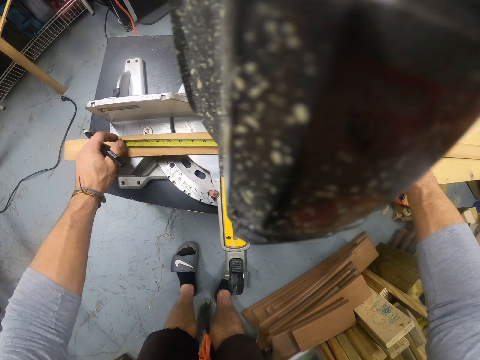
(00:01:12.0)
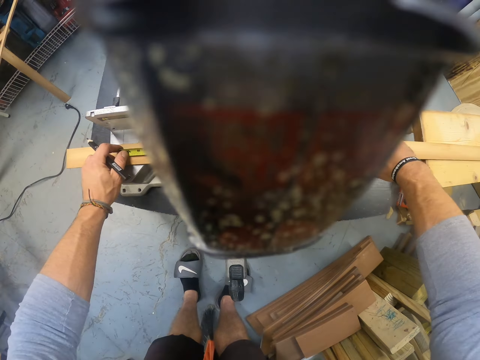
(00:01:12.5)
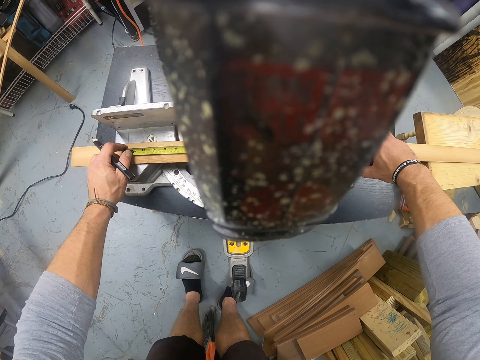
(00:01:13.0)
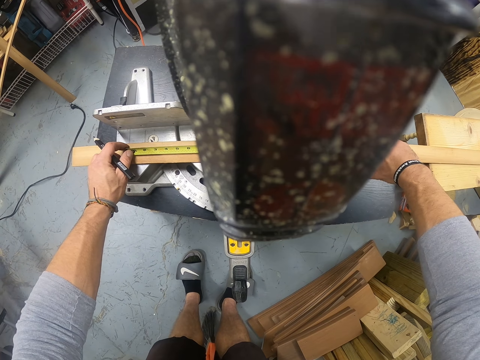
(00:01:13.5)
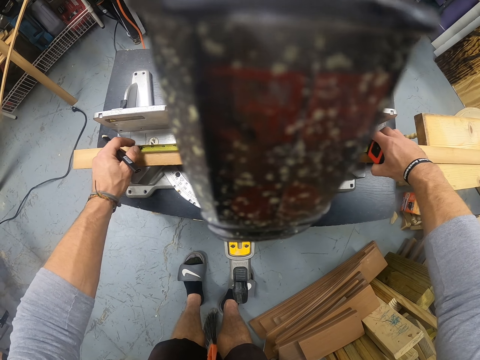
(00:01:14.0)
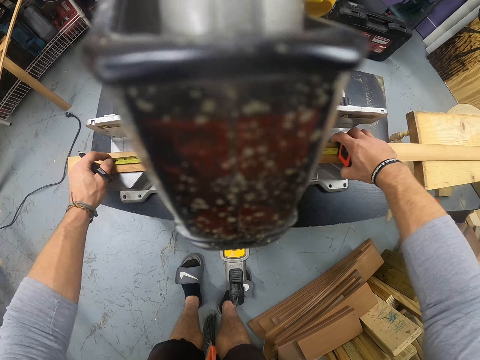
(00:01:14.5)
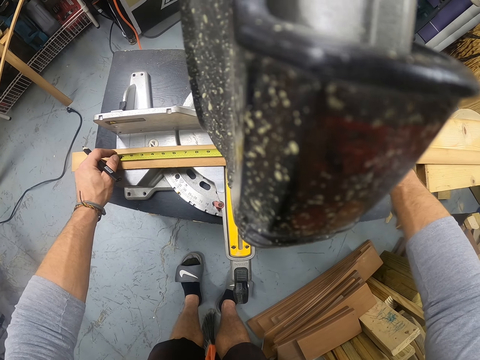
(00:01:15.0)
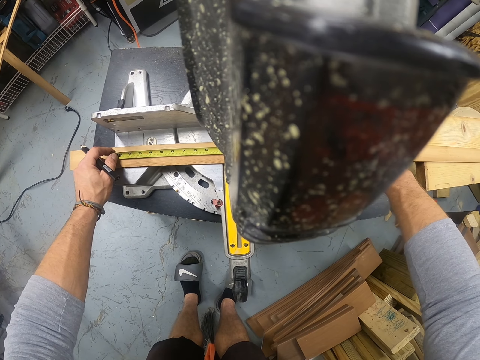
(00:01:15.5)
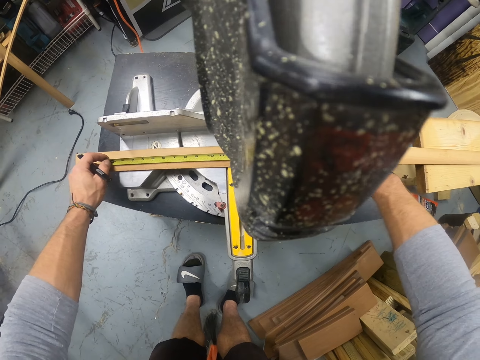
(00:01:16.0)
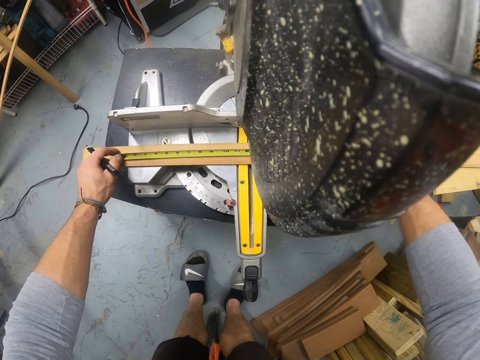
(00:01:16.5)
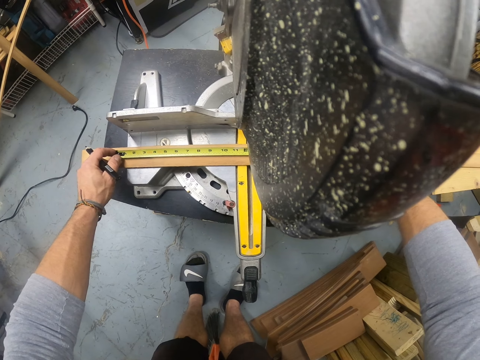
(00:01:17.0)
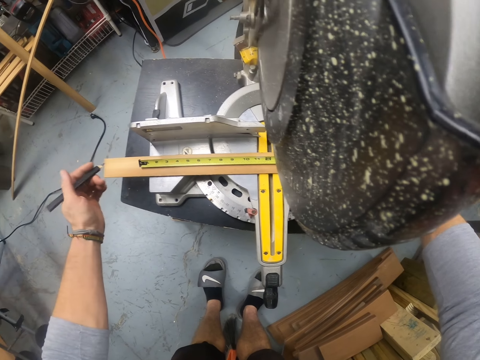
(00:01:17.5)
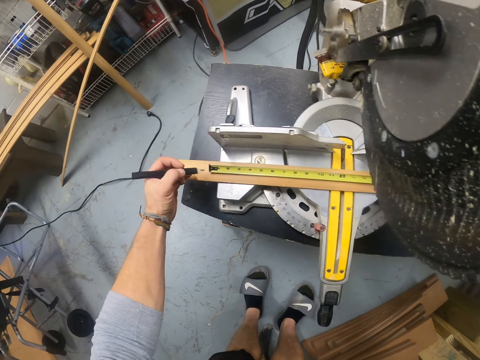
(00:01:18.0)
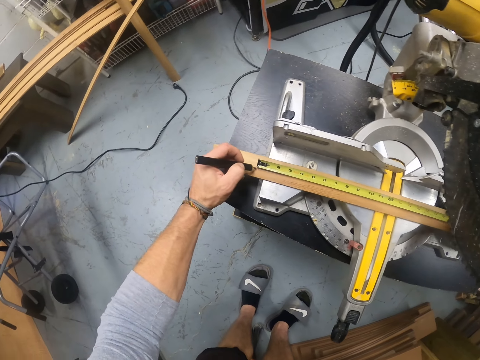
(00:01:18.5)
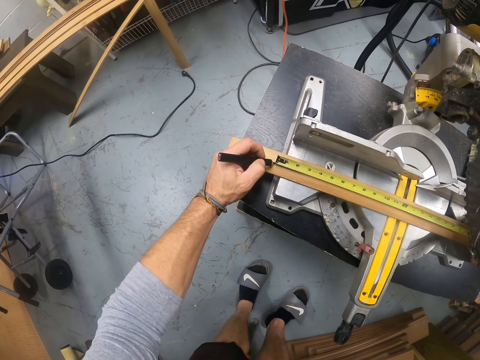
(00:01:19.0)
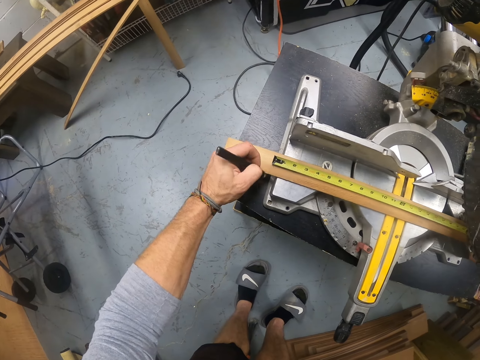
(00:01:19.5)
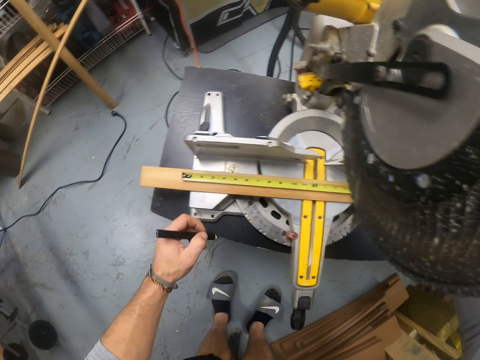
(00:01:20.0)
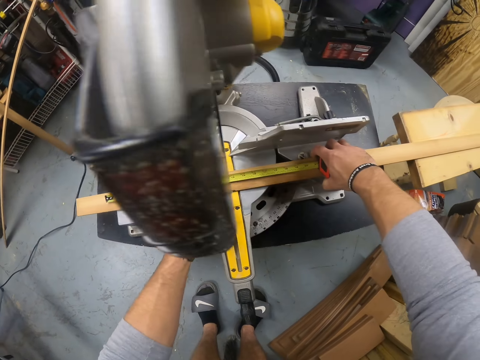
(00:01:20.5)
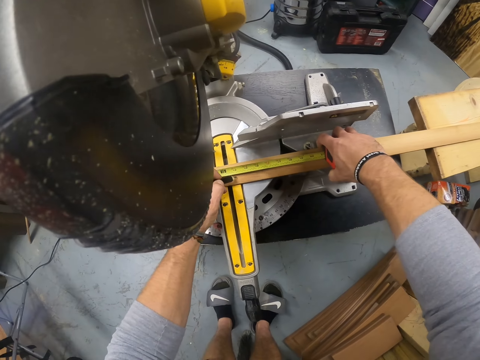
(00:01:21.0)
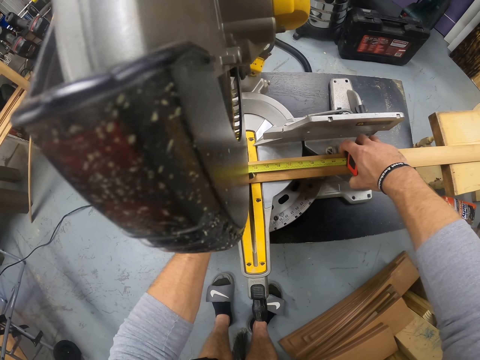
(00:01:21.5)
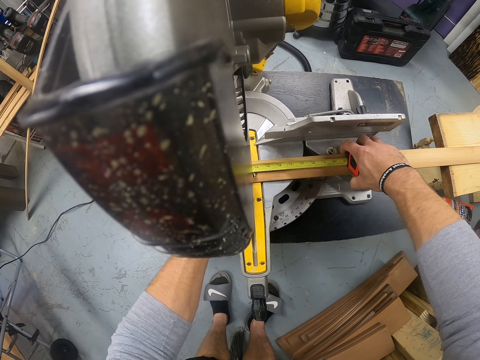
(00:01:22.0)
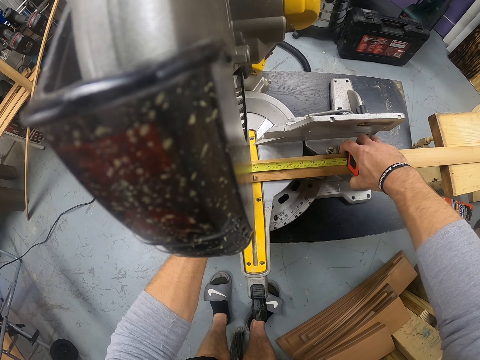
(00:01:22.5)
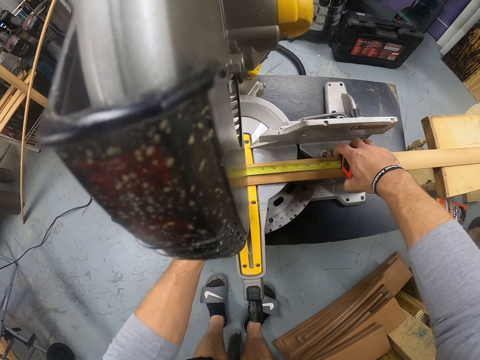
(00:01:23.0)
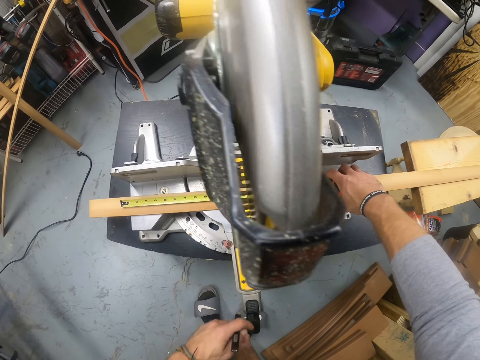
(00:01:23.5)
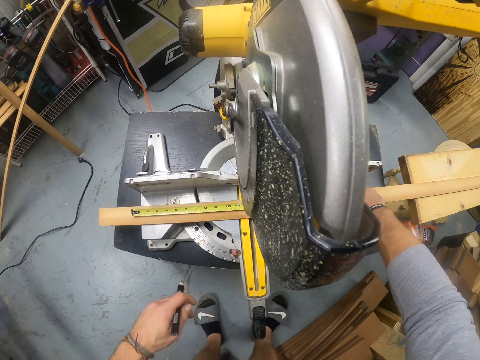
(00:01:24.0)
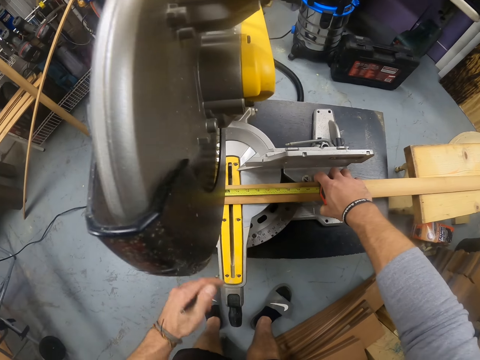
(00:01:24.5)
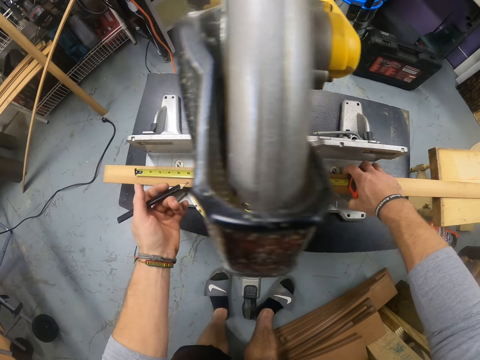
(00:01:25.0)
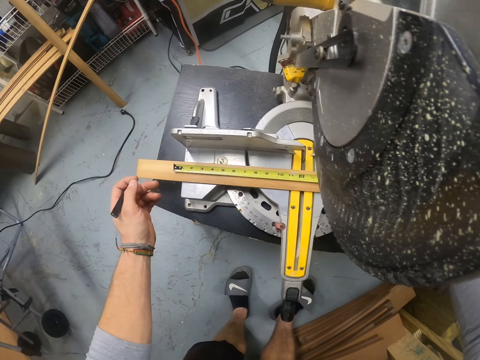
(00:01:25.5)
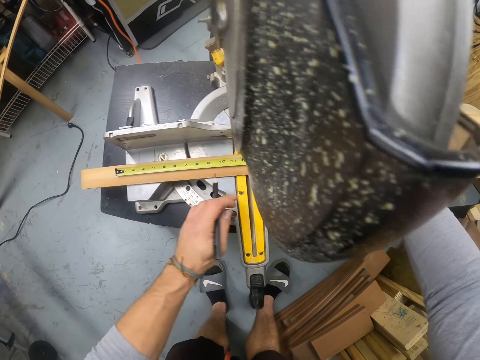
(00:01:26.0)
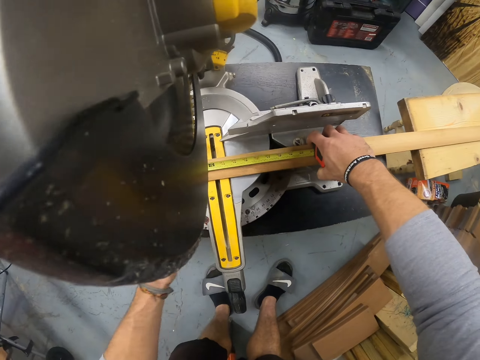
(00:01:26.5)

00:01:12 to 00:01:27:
The camera wearer marks a point on the piece of wood with the pencil in his left hand. He holds the tape measure to the piece of wood with his right hand. He marks some points on the piece of wood with the pencil in his left hand.

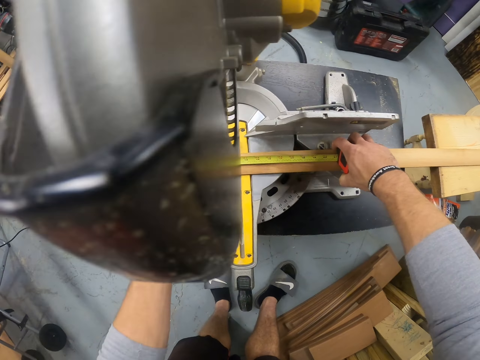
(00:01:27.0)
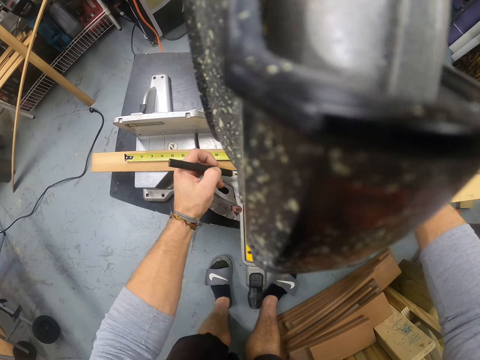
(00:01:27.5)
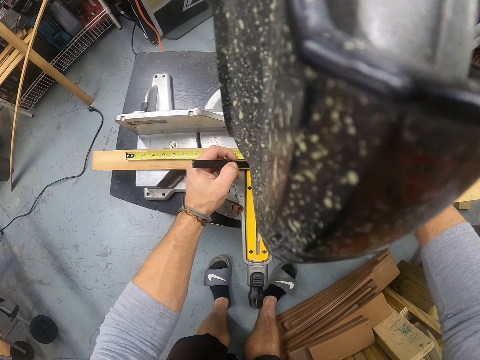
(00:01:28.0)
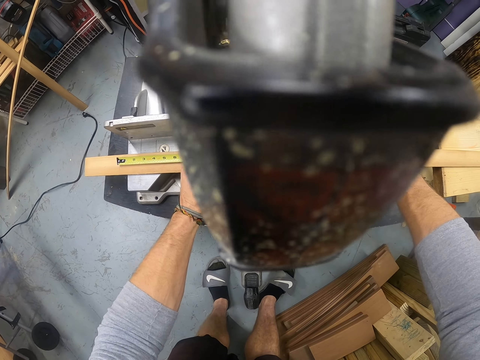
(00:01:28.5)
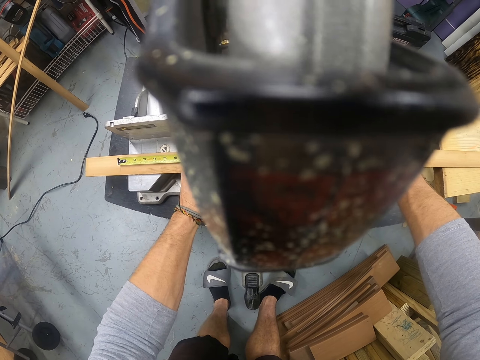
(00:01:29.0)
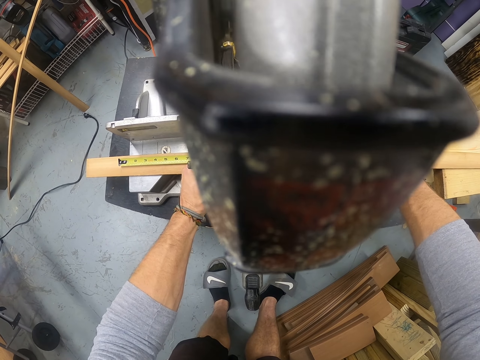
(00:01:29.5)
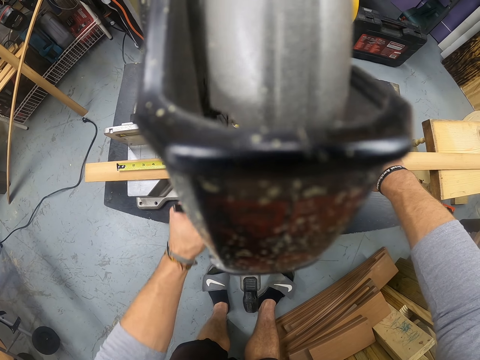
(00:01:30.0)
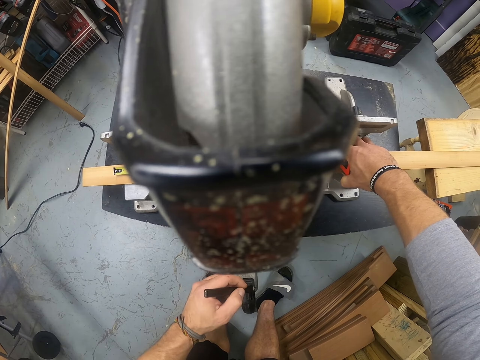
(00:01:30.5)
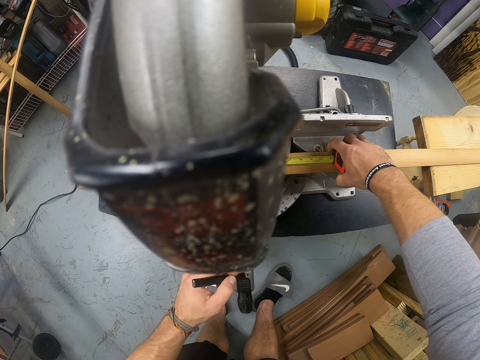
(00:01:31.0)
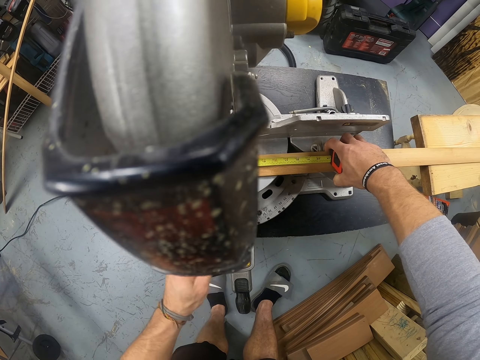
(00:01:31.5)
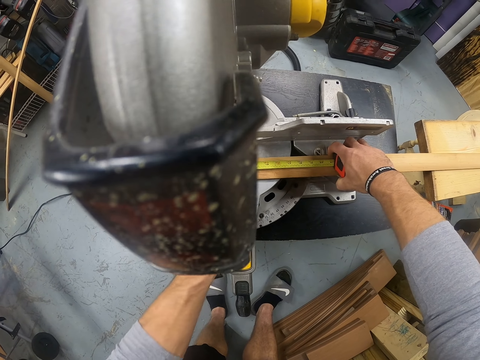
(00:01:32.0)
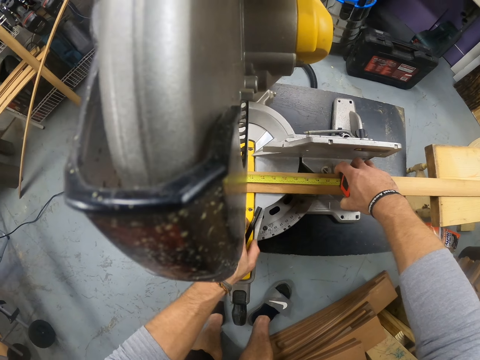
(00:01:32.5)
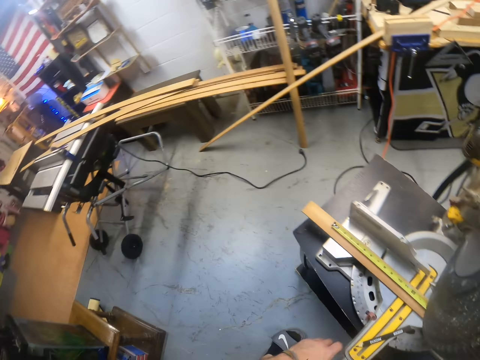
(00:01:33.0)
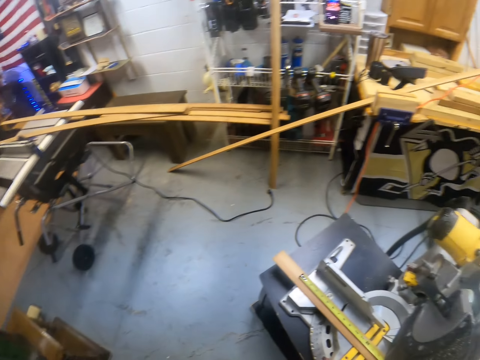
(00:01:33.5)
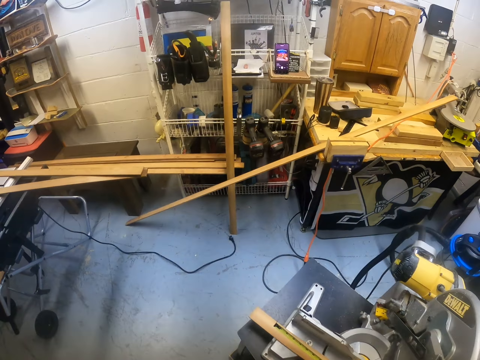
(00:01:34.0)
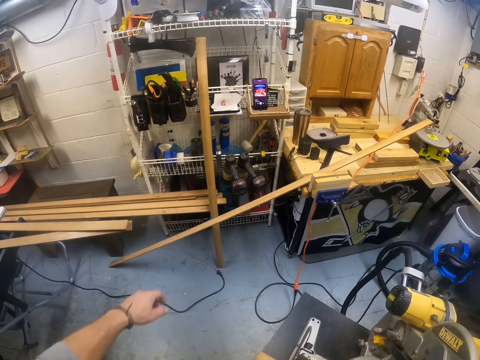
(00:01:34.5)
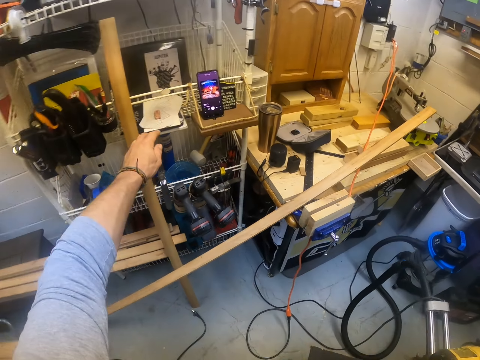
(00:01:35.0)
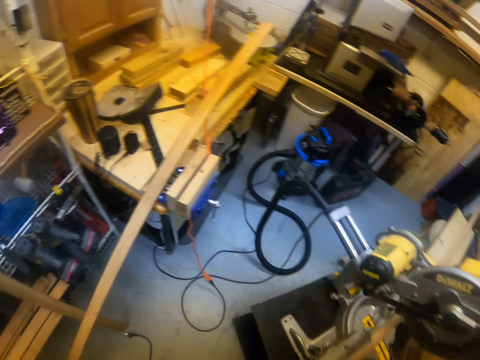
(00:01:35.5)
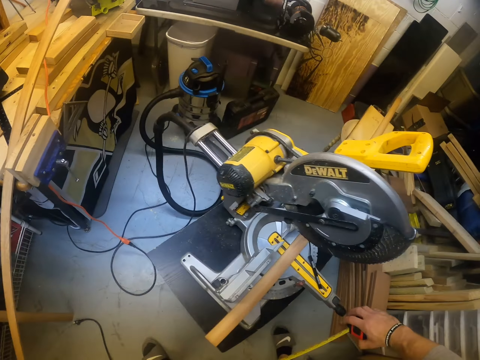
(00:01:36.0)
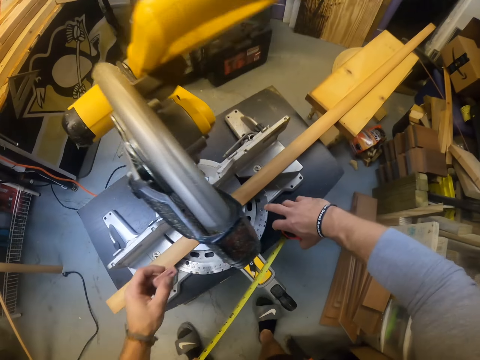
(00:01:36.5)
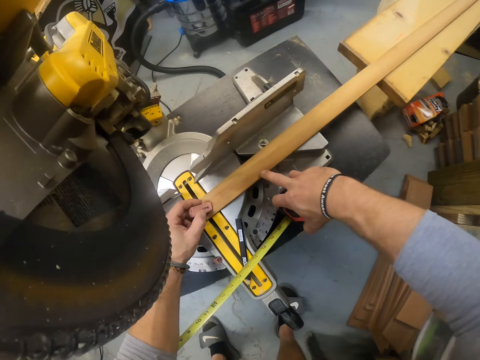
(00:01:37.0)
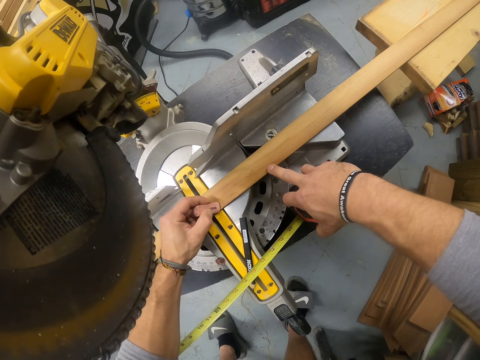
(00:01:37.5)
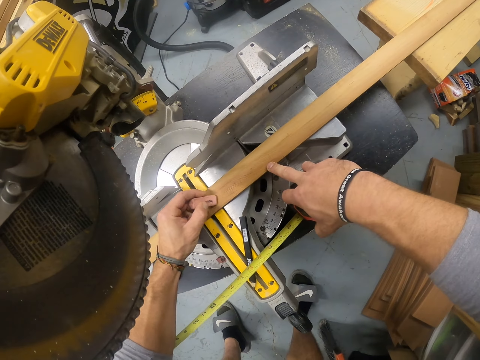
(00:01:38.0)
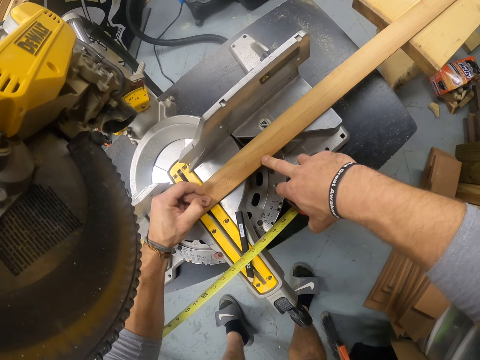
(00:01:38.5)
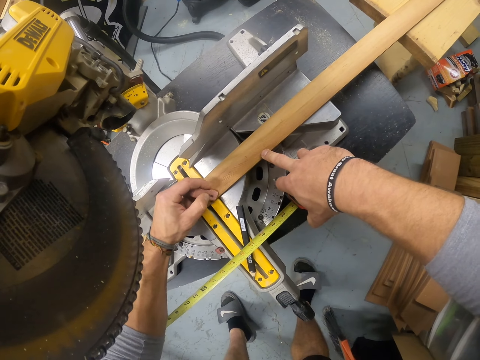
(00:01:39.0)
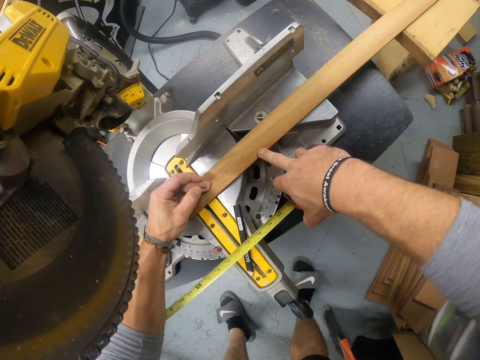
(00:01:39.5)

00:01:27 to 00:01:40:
The camera wearer picks up the rubber or eraser. He stretches his left hand toward a rack. He holds the eraser with his left hand. He touches the piece of wood with his right middle finger. He uses the eraser on the piece of wood with his left hand.
